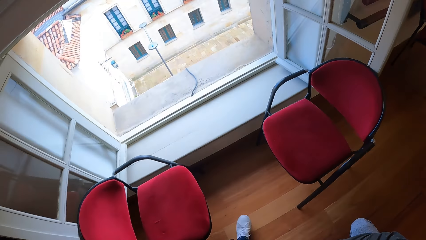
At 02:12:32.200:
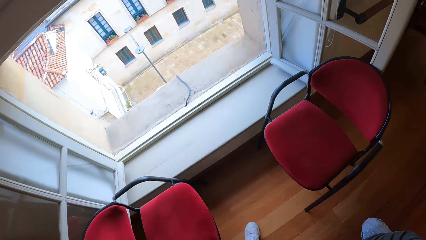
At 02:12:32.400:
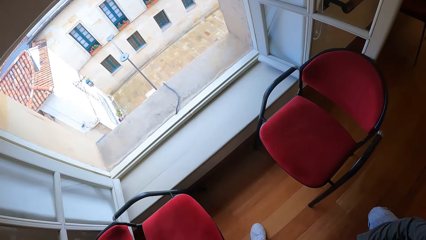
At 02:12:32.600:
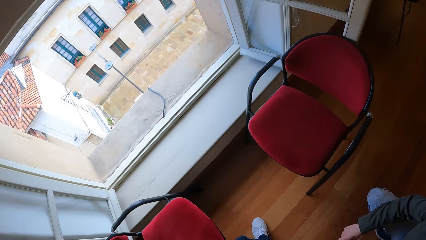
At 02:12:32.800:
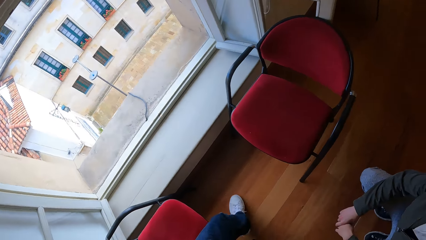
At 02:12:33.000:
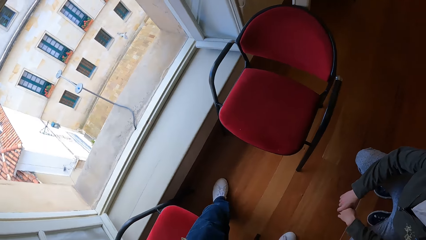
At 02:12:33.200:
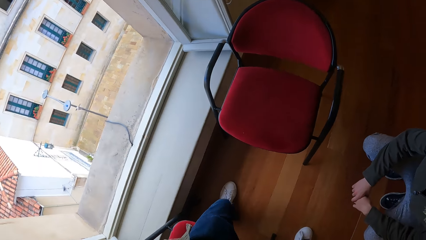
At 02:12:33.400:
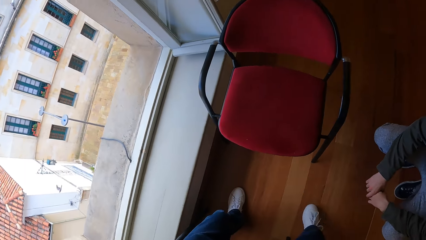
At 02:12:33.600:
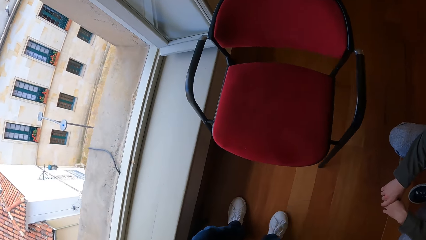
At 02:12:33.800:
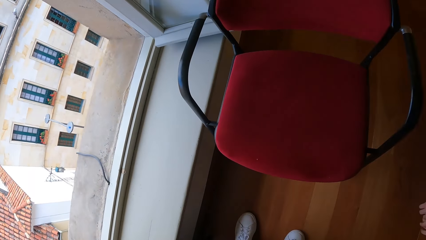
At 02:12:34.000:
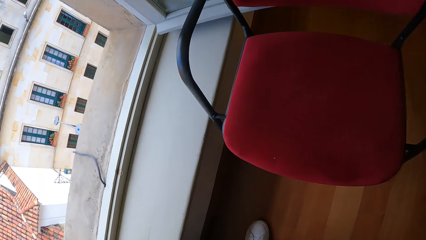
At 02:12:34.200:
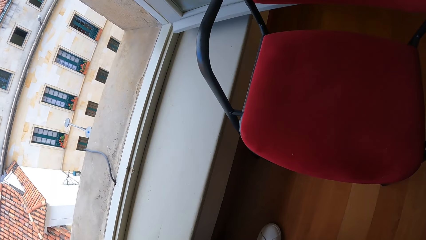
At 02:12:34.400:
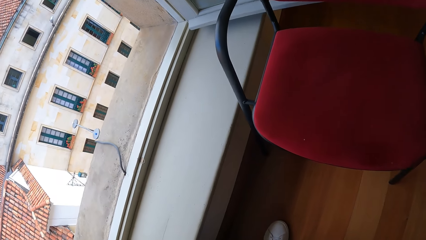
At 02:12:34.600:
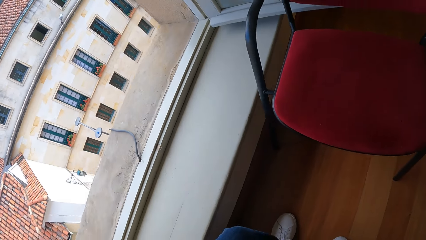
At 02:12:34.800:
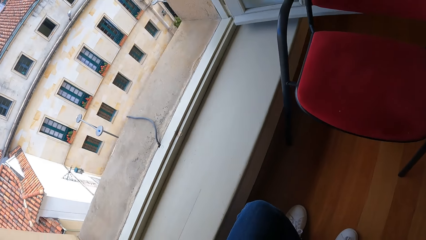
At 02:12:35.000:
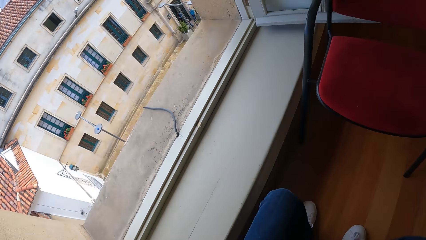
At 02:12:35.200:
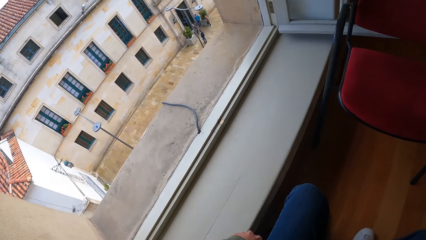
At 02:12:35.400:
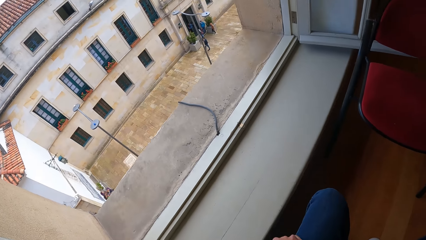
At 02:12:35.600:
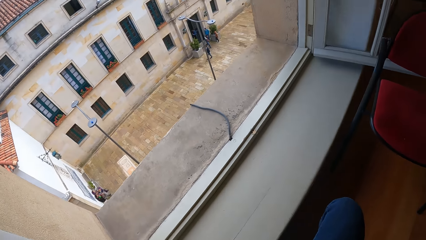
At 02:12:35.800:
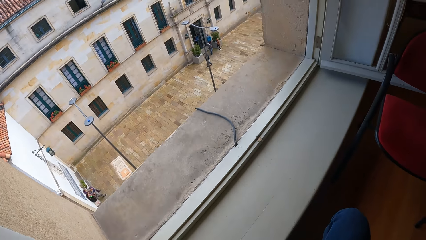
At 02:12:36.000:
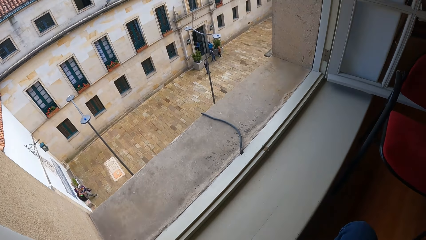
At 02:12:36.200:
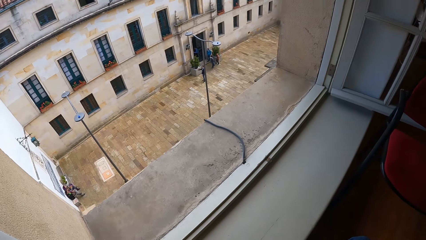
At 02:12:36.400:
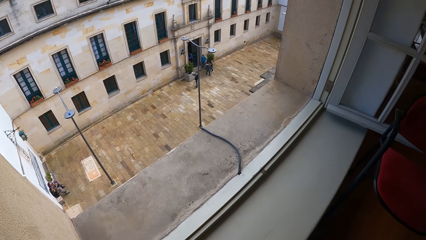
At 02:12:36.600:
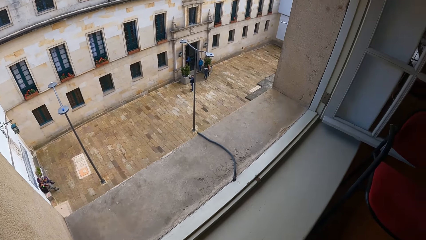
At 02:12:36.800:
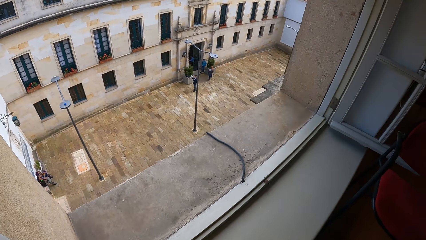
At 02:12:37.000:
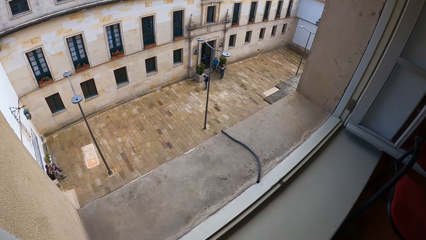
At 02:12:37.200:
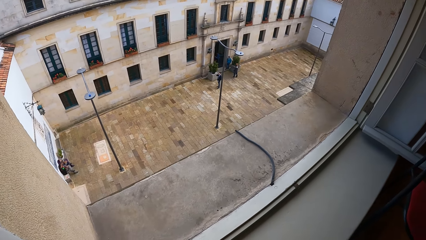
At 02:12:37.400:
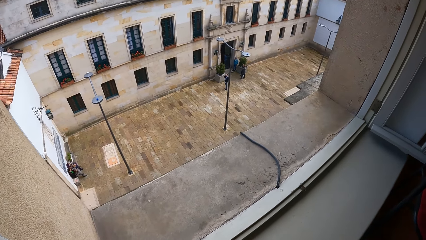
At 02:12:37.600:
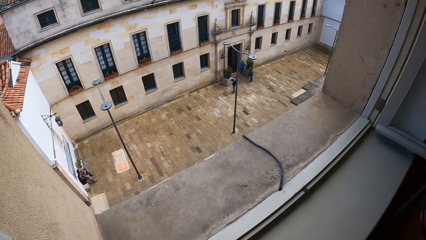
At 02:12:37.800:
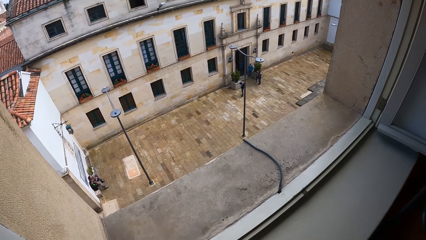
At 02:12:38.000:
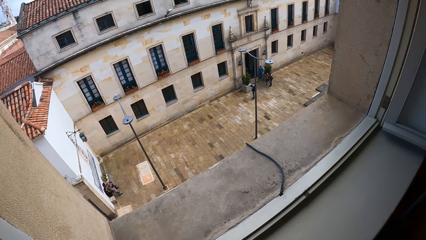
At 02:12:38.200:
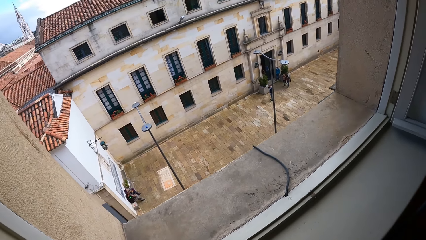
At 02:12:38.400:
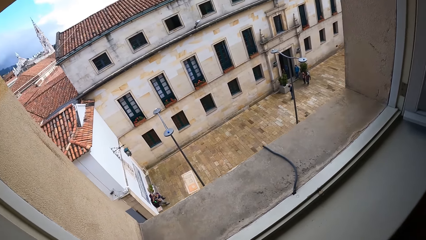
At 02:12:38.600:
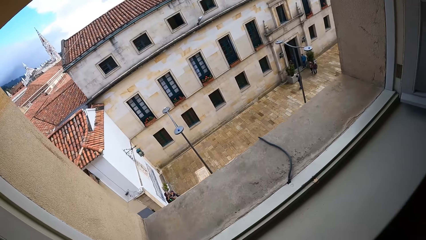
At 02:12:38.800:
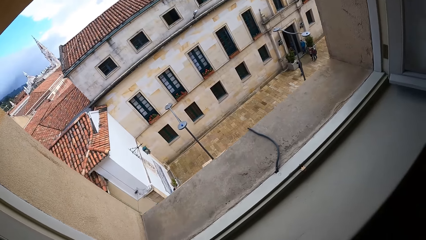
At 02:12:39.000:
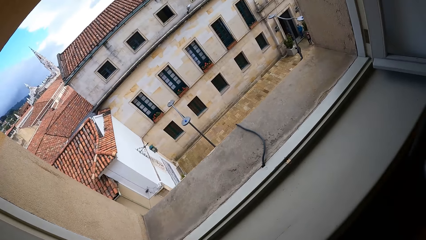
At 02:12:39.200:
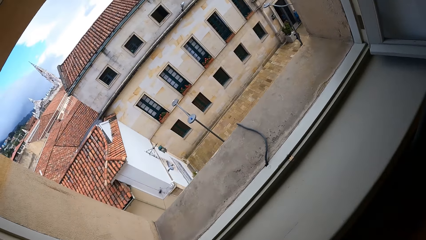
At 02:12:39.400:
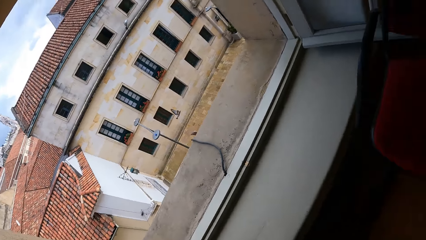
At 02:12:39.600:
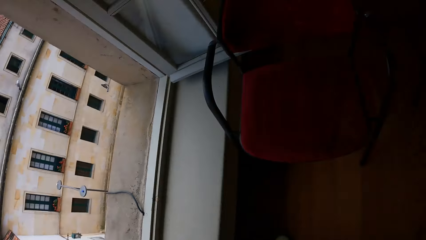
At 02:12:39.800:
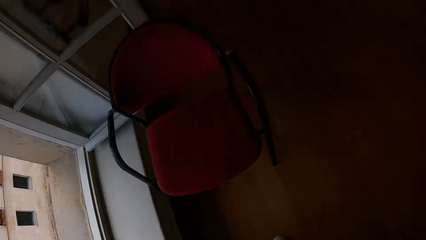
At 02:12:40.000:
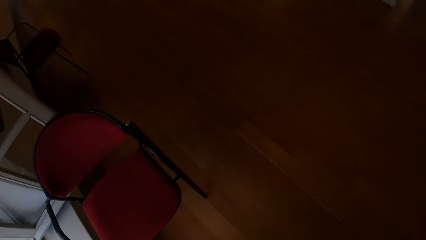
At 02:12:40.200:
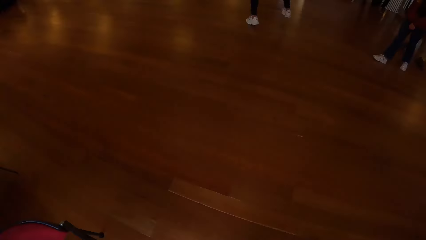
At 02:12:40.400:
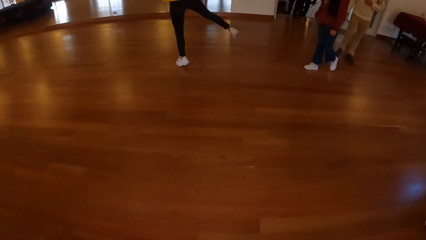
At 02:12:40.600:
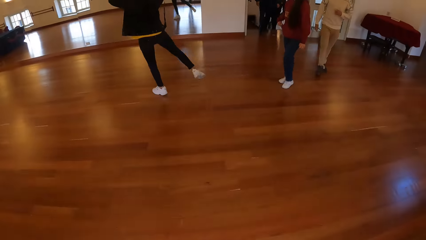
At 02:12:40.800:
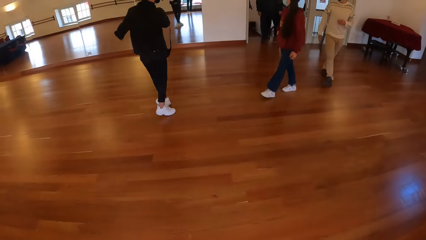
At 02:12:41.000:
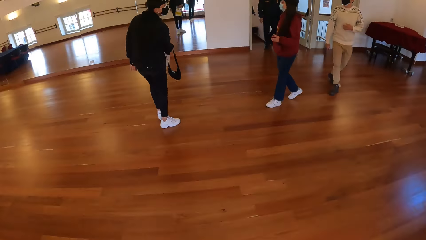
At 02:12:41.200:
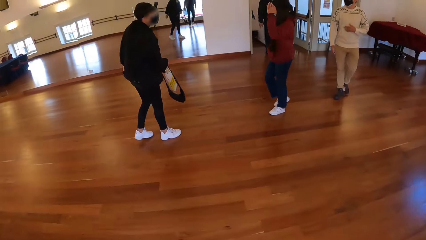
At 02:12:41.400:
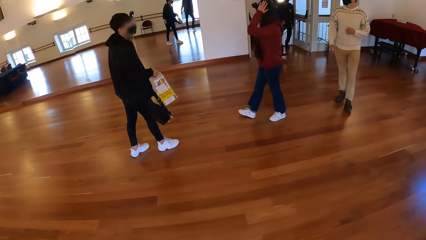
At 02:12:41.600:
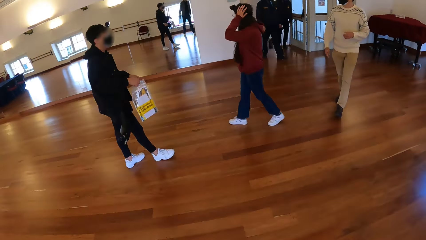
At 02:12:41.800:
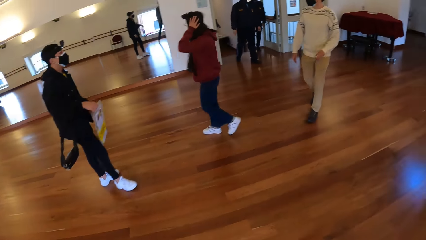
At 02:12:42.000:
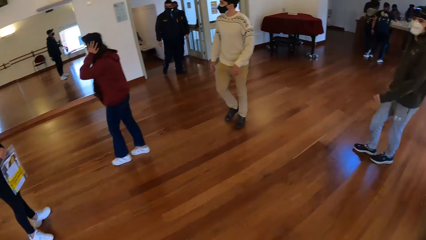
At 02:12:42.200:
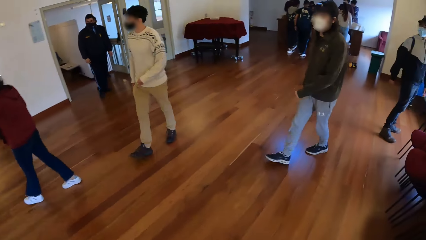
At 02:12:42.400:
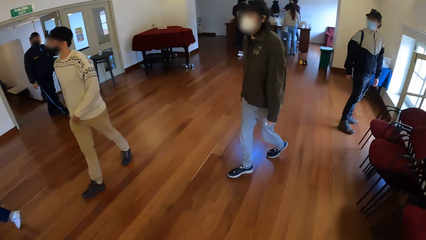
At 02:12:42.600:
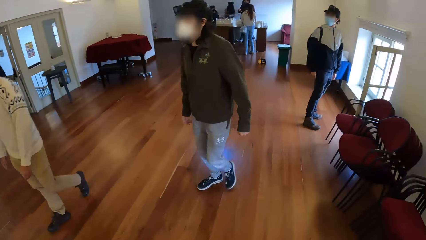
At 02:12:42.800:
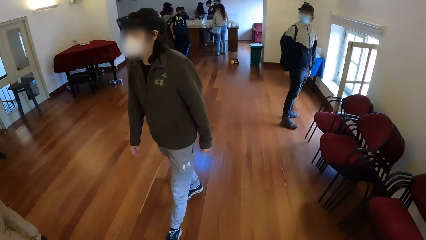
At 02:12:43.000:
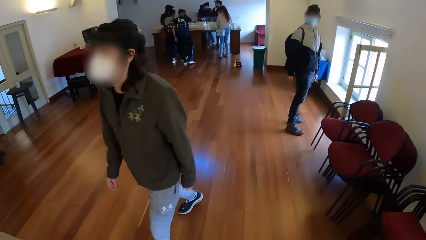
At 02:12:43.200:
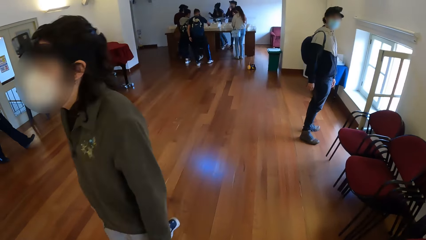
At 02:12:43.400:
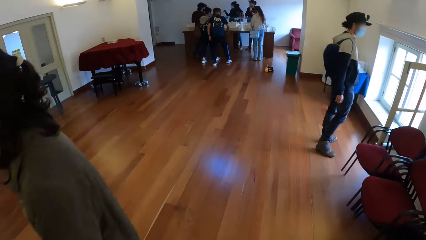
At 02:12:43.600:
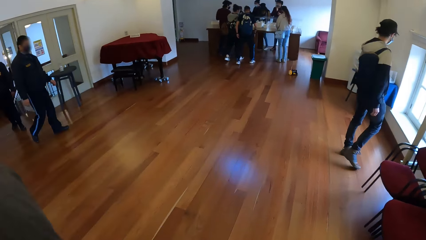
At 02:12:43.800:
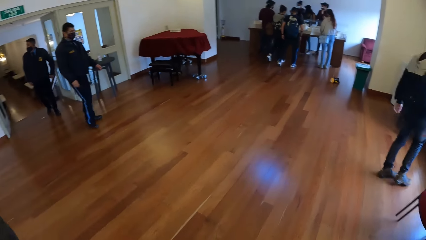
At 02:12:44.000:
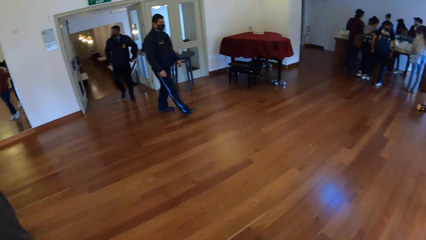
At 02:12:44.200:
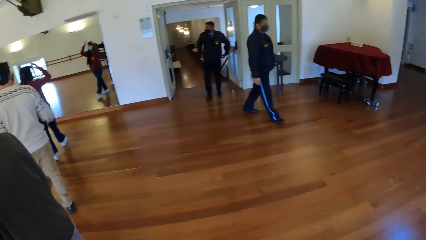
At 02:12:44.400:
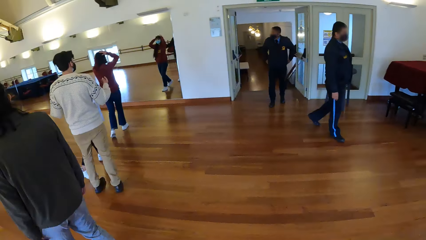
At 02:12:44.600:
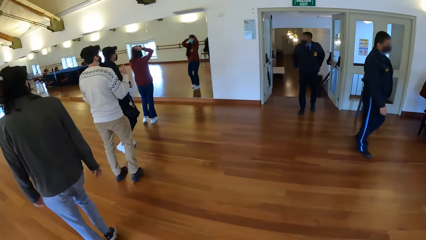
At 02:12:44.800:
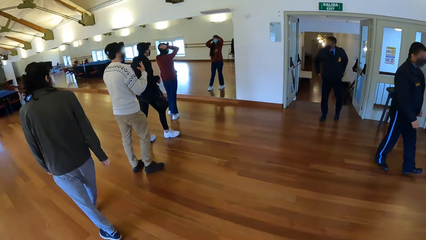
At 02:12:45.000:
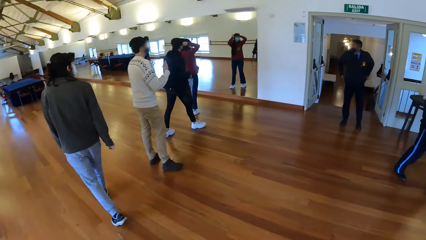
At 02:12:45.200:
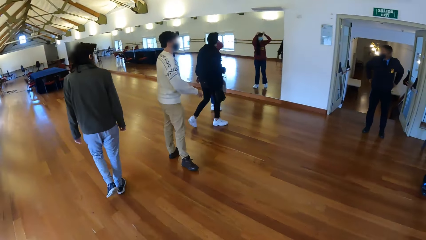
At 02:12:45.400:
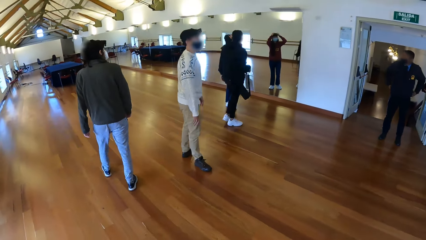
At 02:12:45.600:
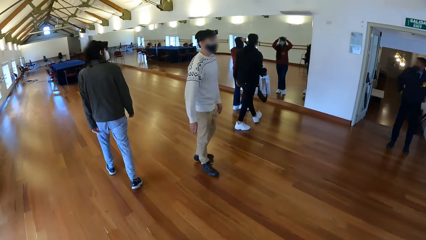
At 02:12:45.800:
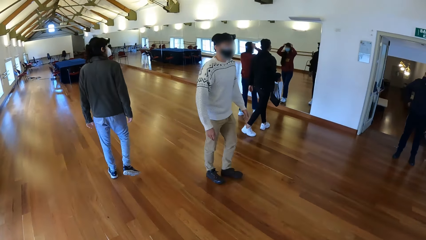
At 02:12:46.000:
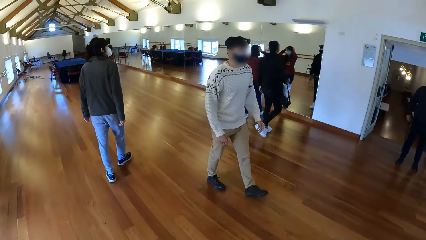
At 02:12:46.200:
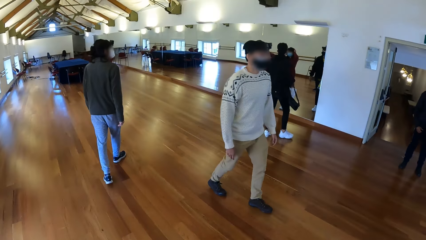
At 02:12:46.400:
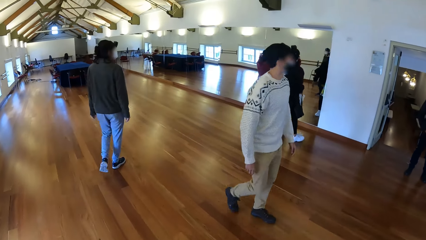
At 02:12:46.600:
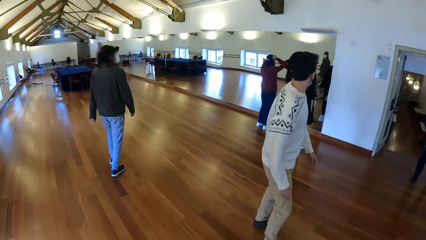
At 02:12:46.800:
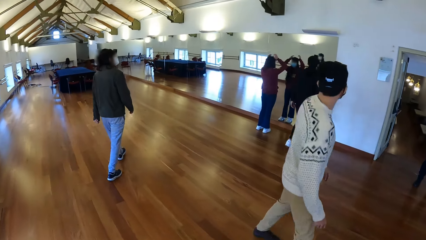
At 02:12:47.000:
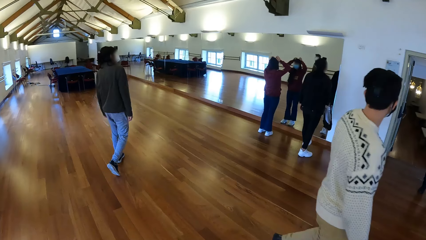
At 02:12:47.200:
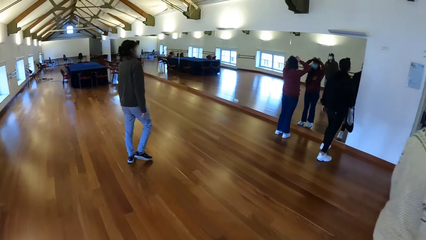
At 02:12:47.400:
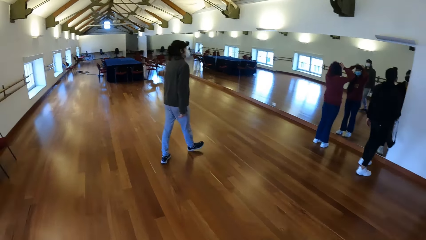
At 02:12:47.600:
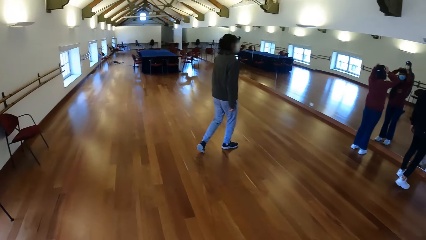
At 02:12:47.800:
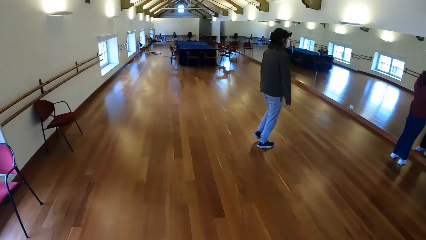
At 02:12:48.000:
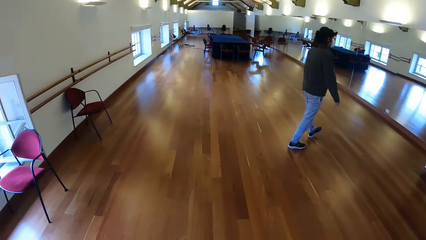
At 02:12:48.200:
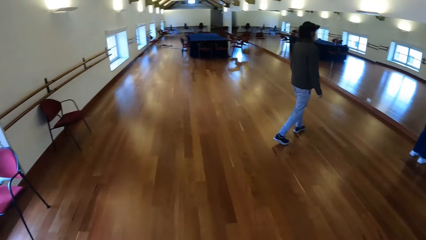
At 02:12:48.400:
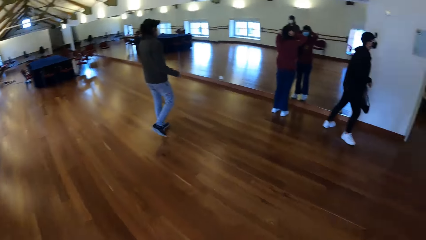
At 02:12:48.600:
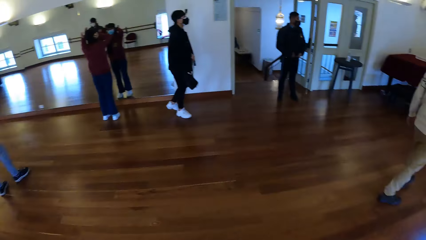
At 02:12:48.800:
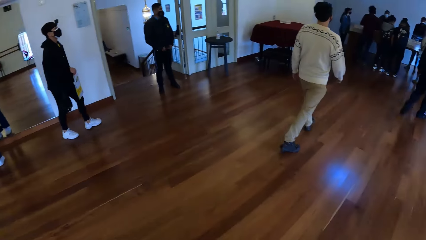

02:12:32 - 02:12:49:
The camera wearer sits on the chair. They look outside the window. They walk in the building. They look around.
